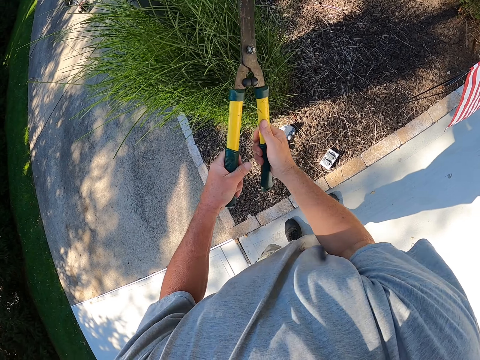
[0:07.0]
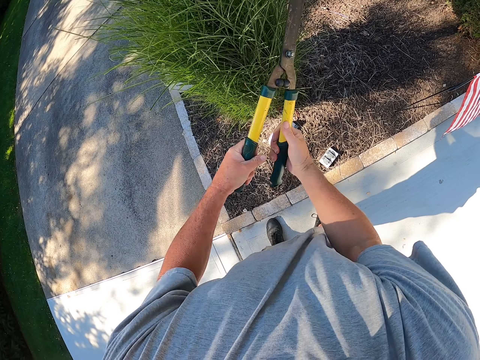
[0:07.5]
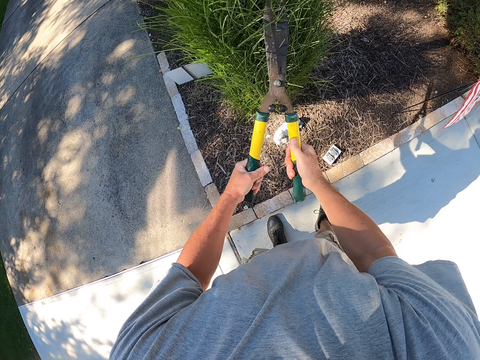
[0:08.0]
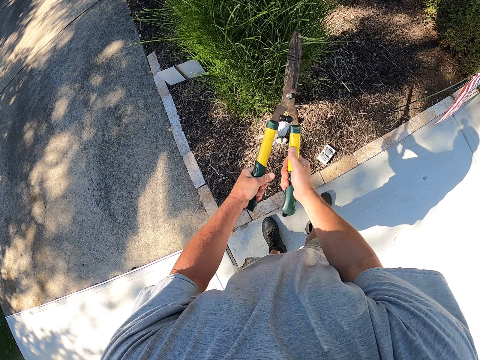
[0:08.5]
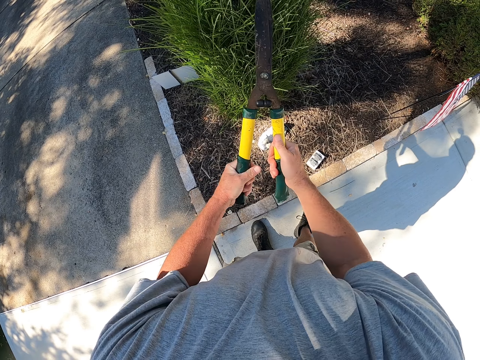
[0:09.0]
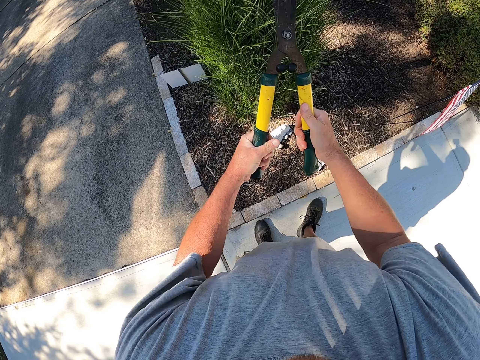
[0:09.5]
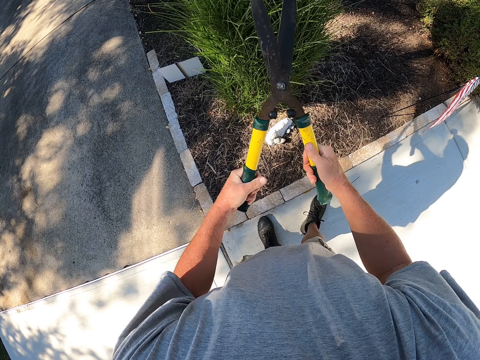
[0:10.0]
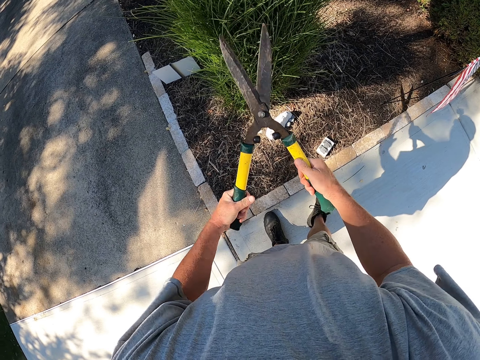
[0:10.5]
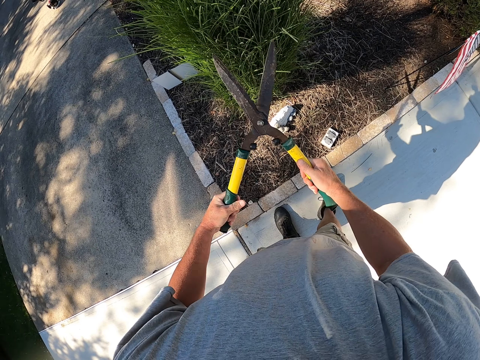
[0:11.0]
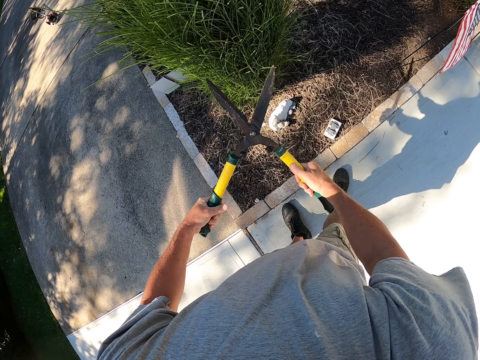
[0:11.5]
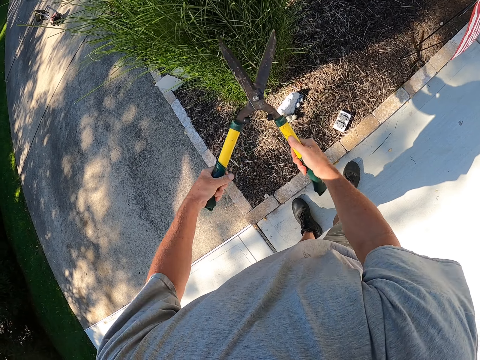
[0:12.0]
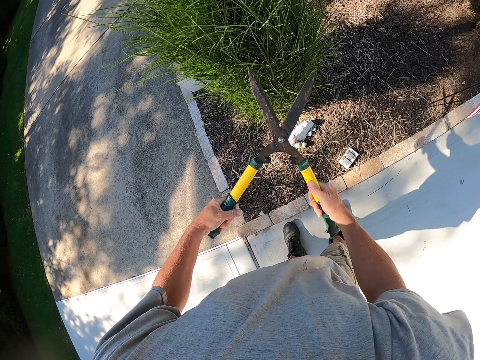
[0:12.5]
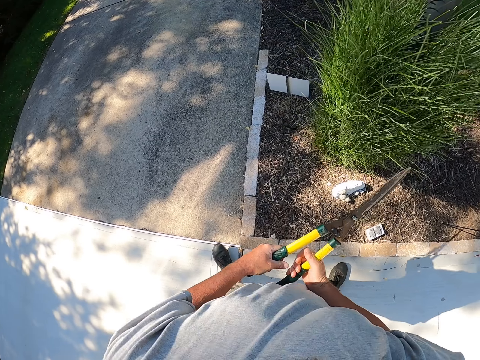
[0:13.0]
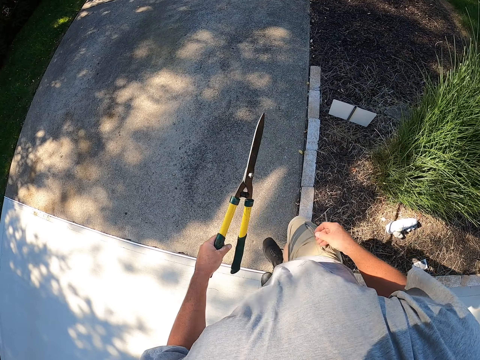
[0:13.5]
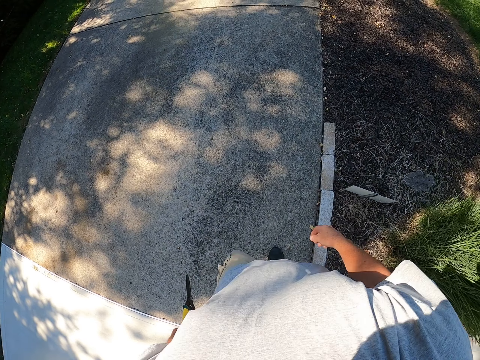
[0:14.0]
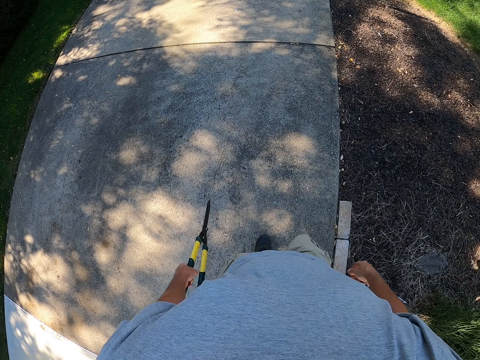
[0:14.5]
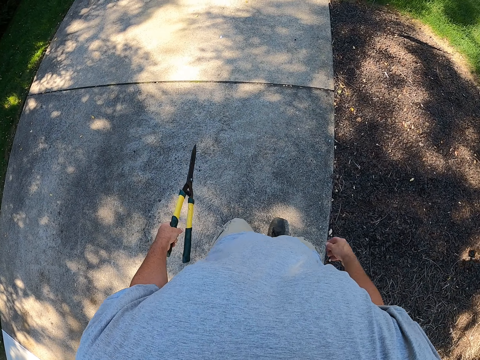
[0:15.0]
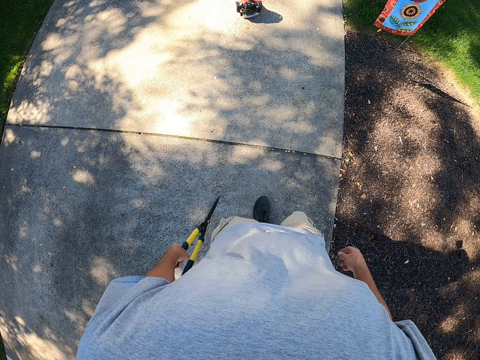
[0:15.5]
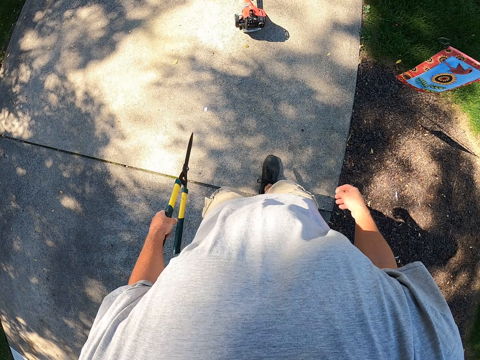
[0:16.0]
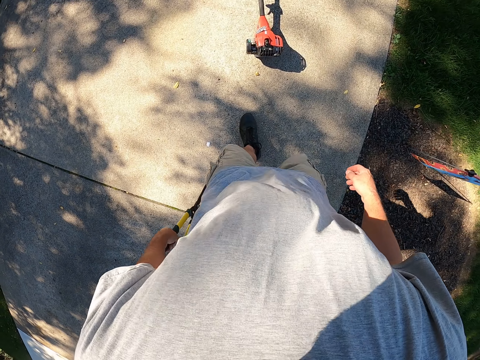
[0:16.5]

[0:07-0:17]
The camera wearer trims the plants. They walk around the compound.

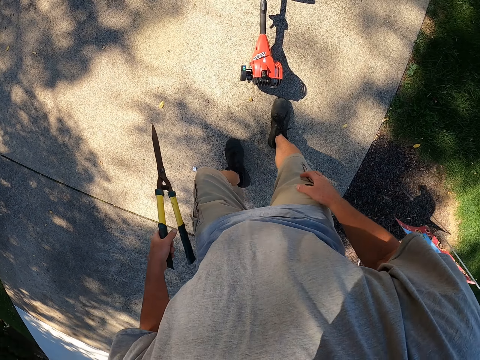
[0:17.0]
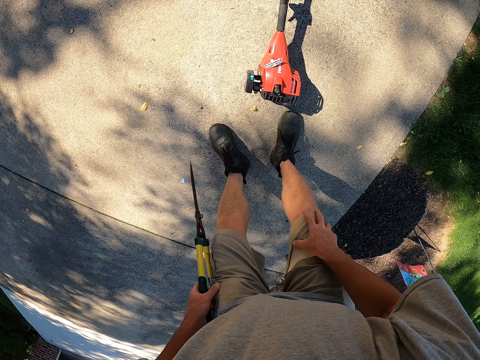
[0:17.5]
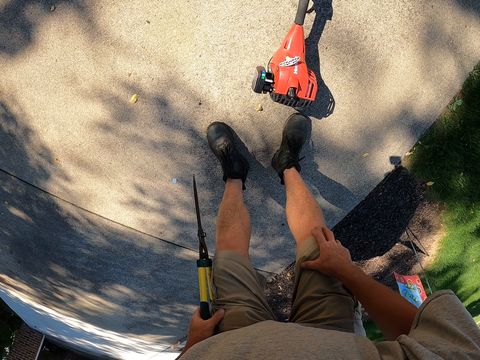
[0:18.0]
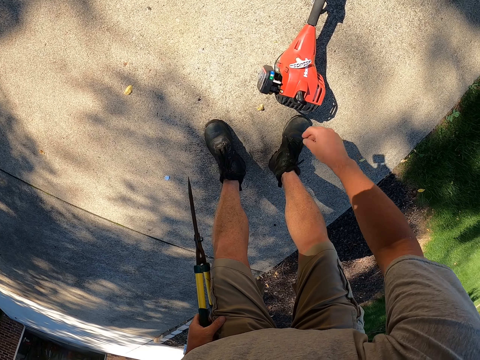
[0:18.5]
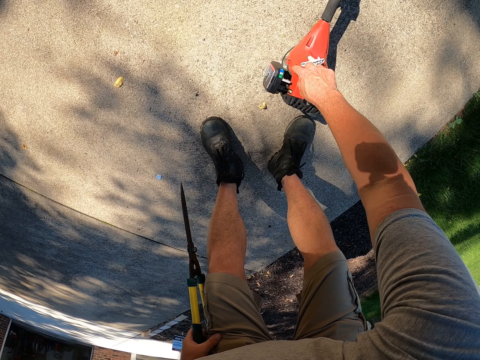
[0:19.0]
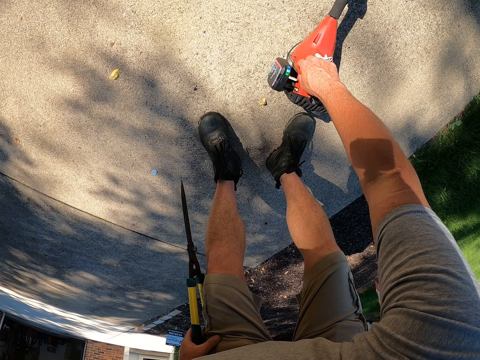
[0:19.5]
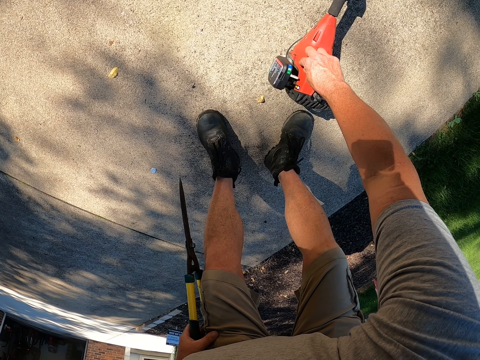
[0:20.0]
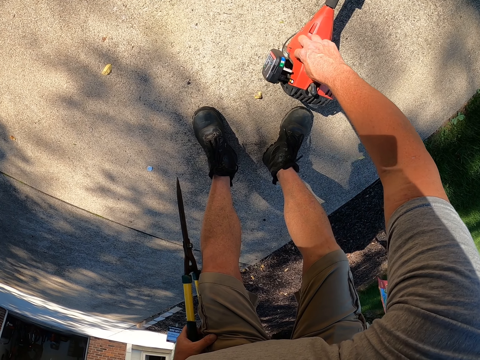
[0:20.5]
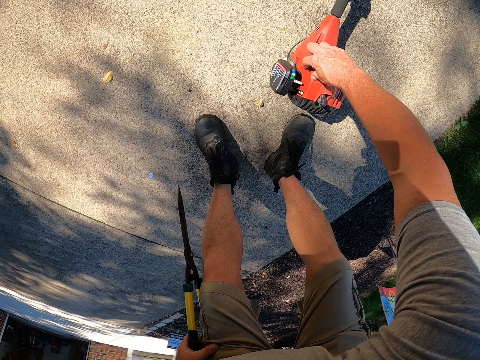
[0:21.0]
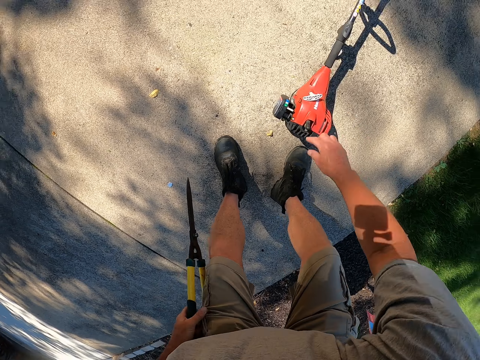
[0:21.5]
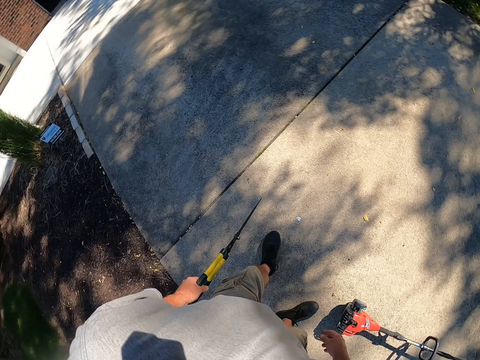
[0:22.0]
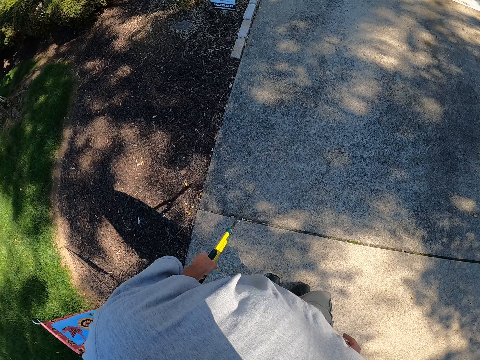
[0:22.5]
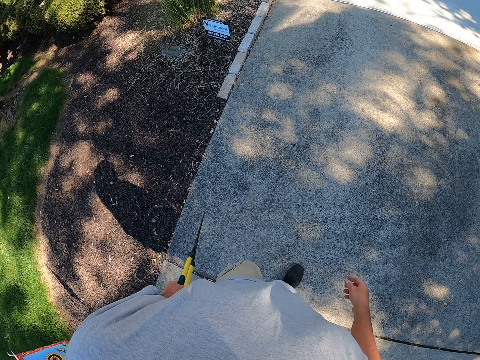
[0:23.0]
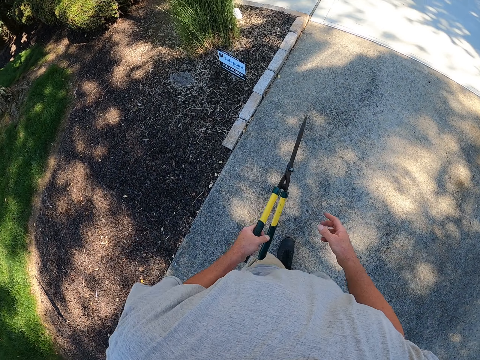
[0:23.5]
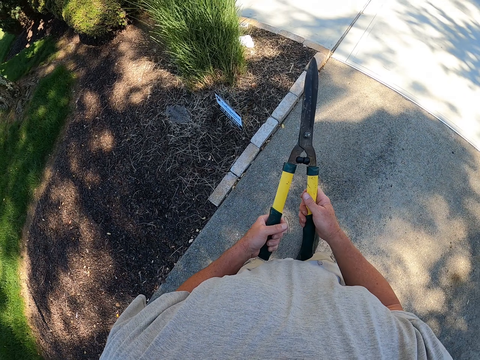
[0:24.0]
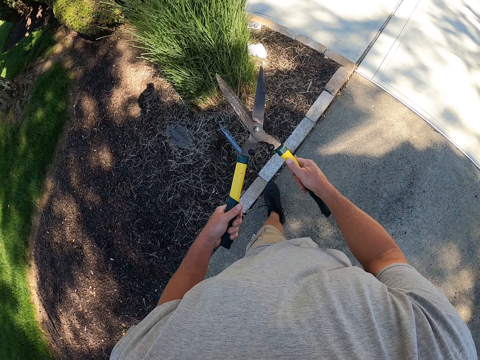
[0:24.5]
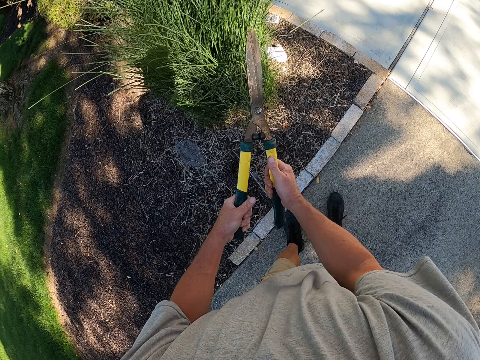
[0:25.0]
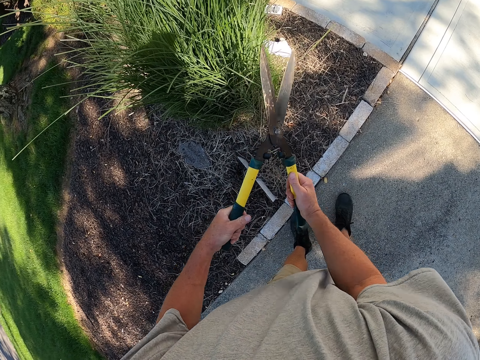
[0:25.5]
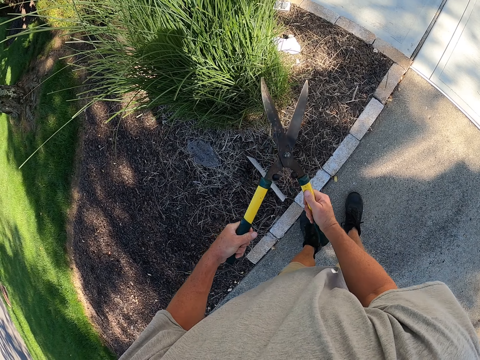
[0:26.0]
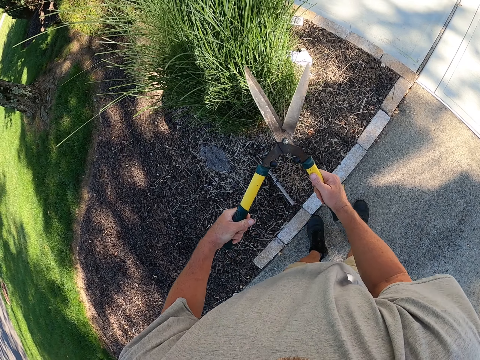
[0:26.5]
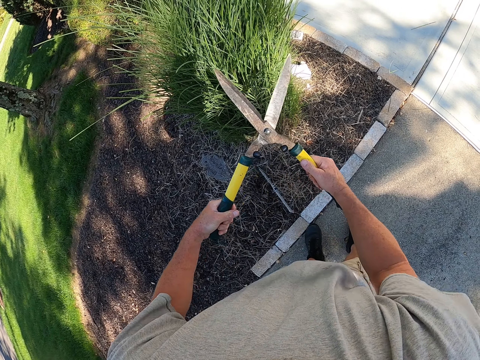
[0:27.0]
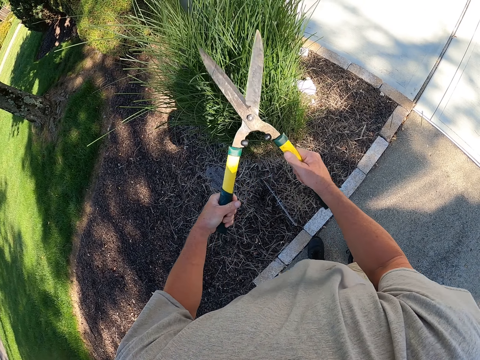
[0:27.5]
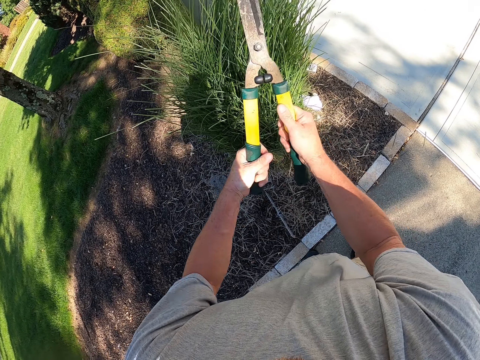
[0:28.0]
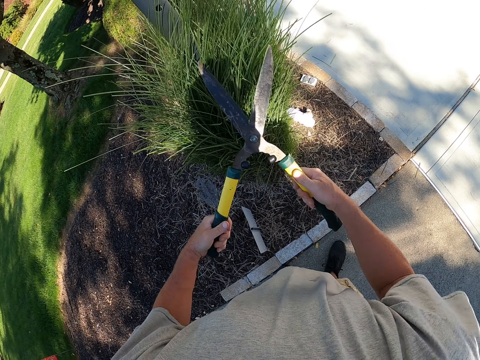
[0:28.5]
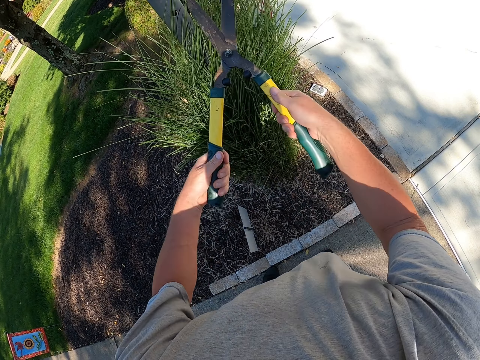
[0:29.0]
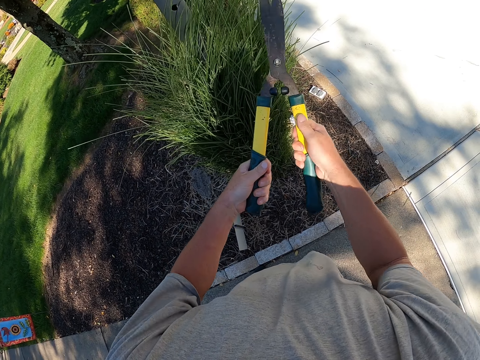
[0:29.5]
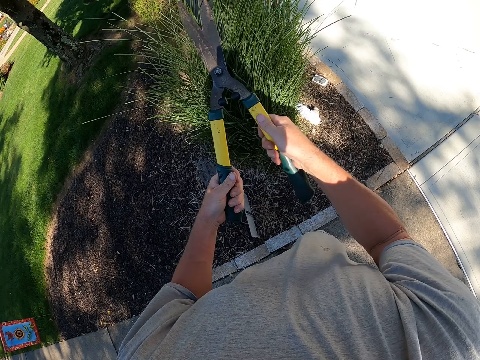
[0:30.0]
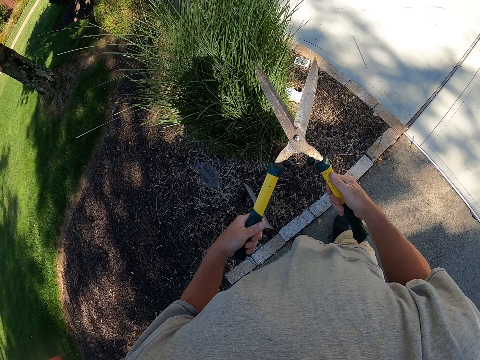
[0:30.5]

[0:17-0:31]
The camera wearer bends down. They pick something. They check the lawn. They turn around. They walk around. They prune a garden tree.

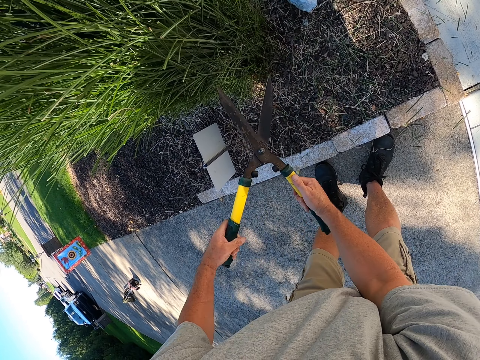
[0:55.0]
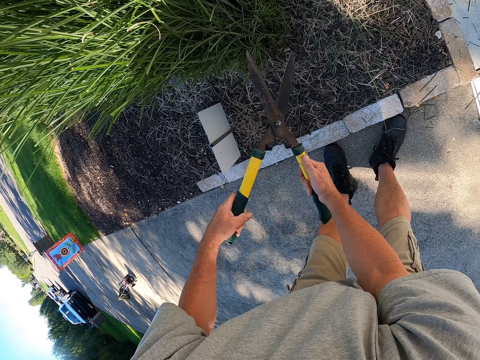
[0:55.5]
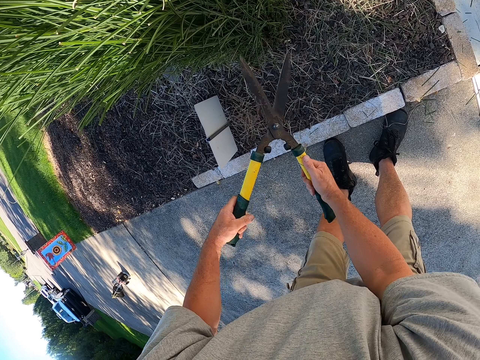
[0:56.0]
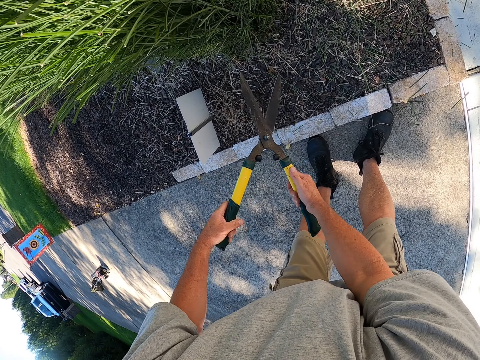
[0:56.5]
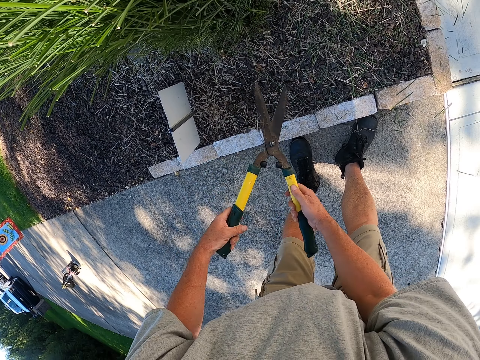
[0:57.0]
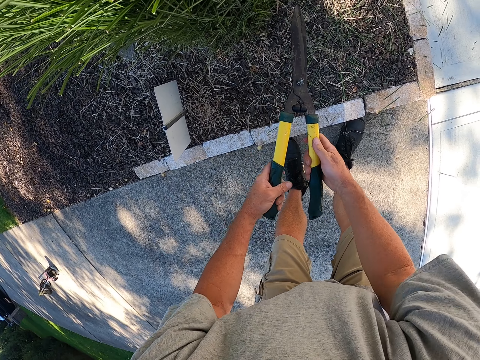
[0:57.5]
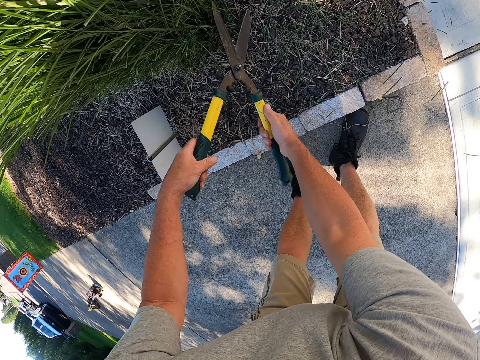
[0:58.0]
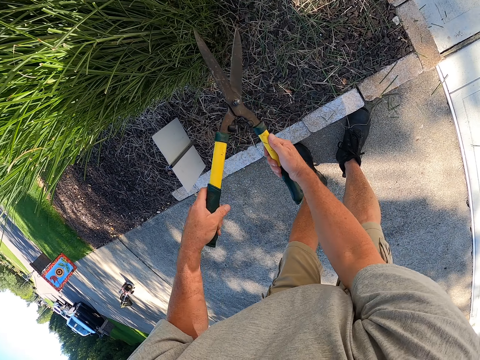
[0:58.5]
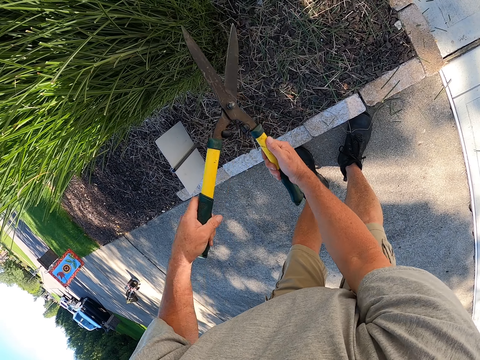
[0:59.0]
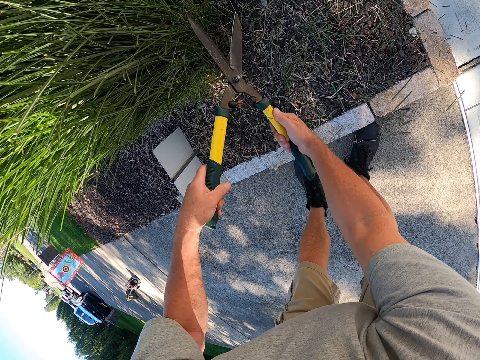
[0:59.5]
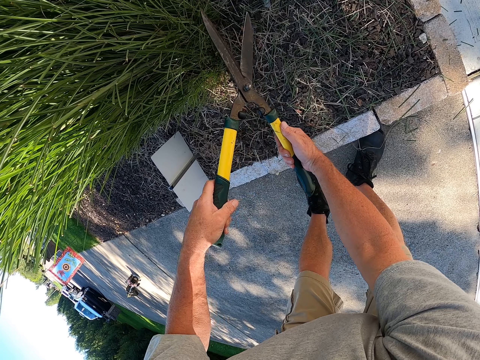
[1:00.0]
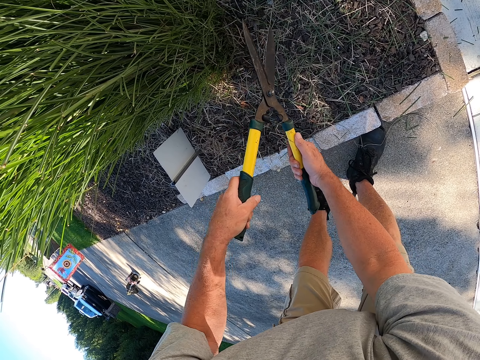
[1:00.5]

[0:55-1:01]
The camera wearer bends. They prune a garden tree.
